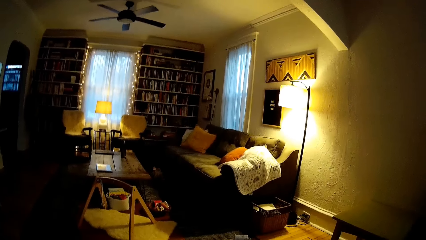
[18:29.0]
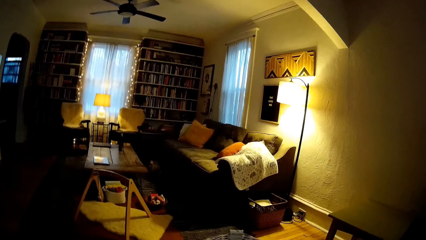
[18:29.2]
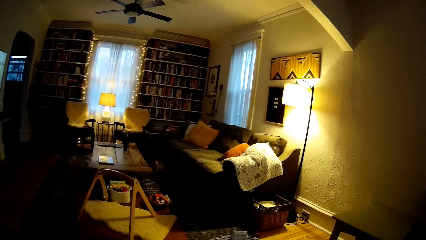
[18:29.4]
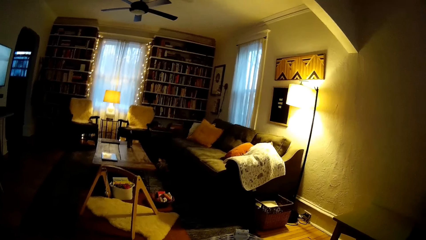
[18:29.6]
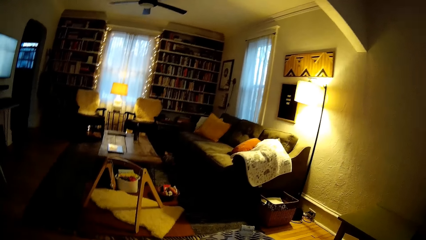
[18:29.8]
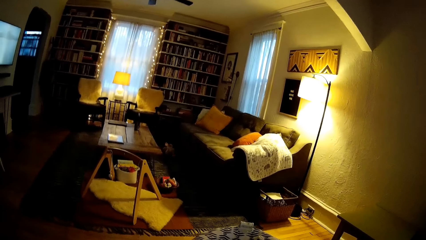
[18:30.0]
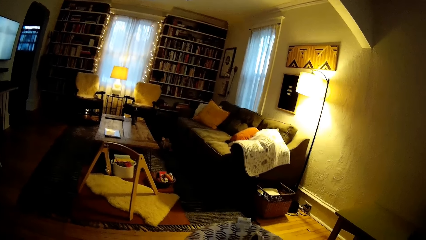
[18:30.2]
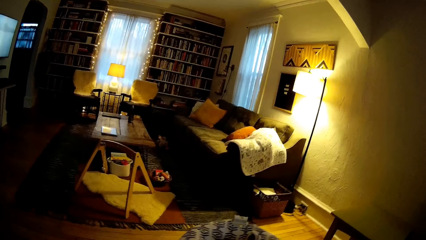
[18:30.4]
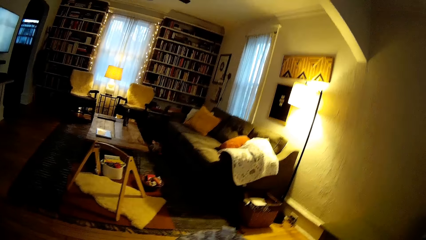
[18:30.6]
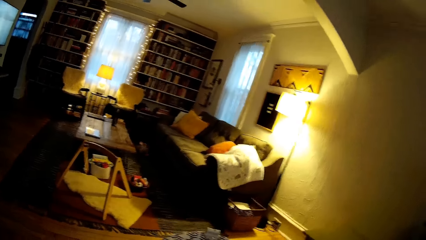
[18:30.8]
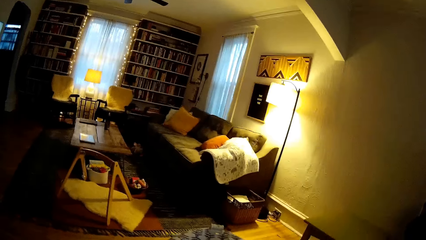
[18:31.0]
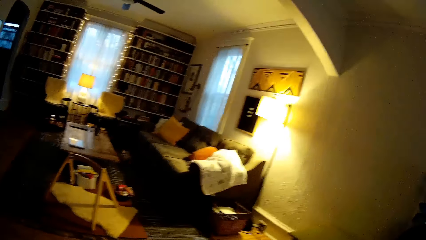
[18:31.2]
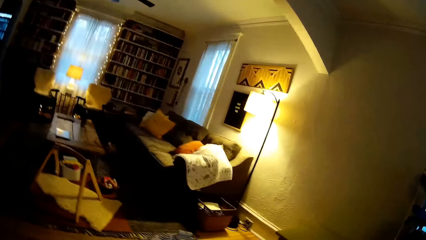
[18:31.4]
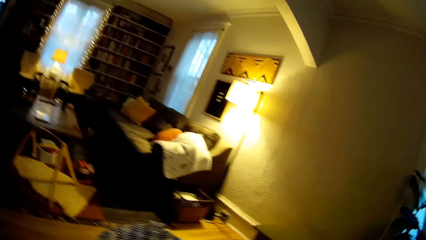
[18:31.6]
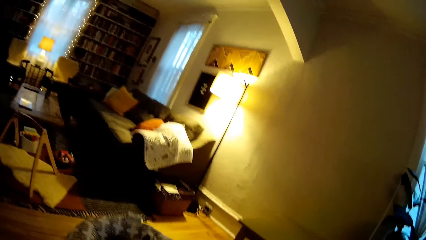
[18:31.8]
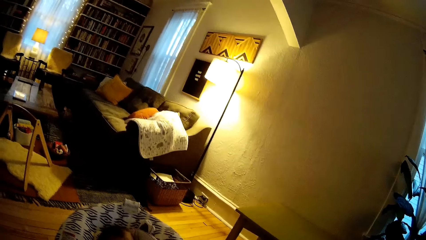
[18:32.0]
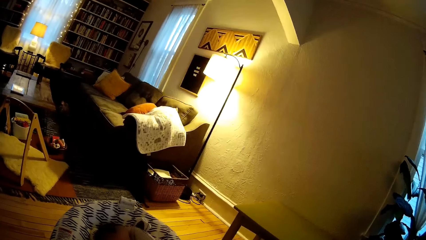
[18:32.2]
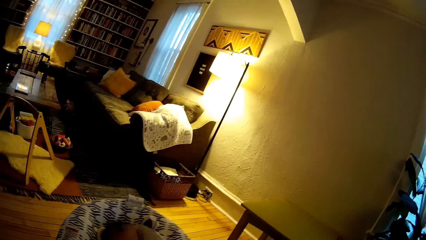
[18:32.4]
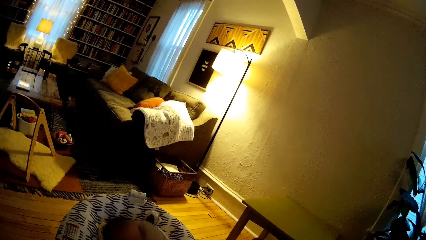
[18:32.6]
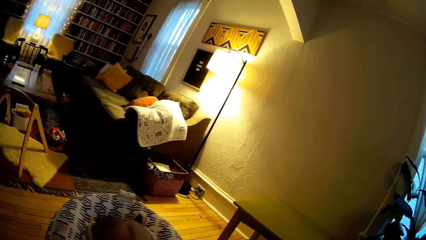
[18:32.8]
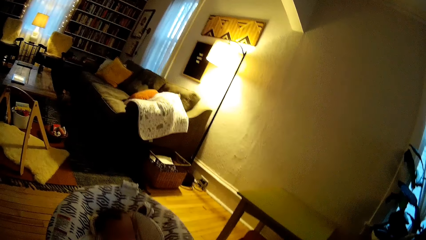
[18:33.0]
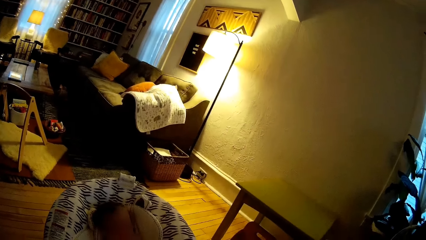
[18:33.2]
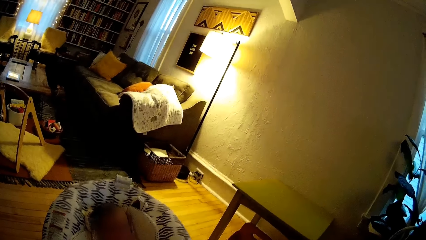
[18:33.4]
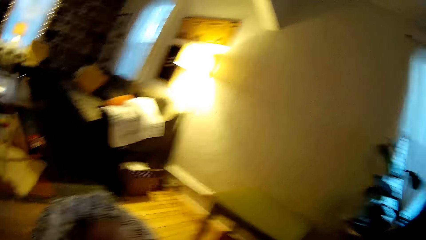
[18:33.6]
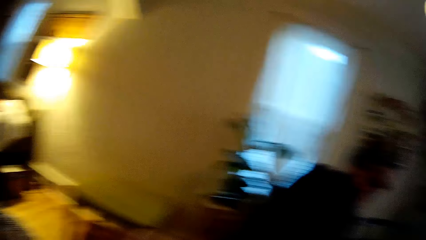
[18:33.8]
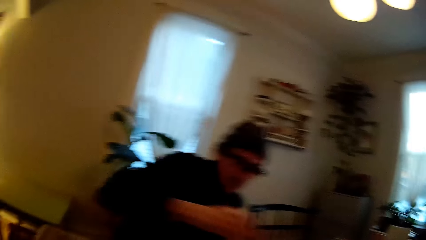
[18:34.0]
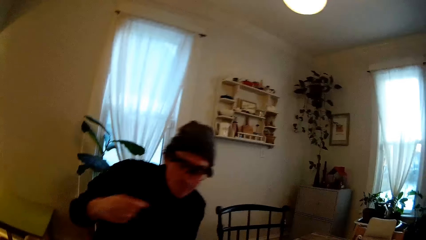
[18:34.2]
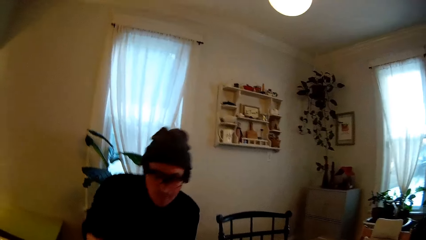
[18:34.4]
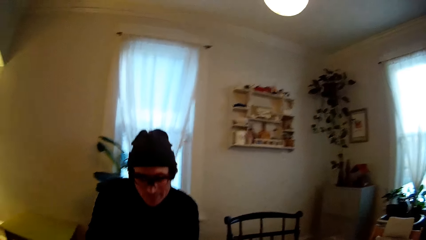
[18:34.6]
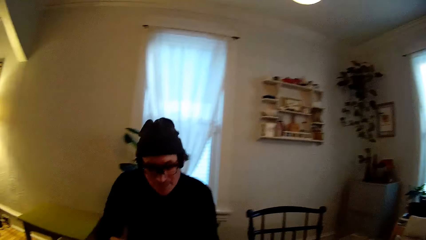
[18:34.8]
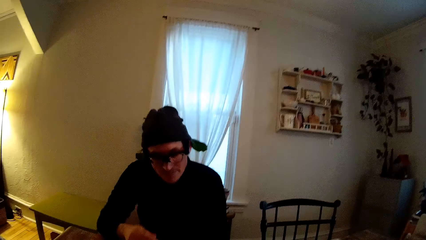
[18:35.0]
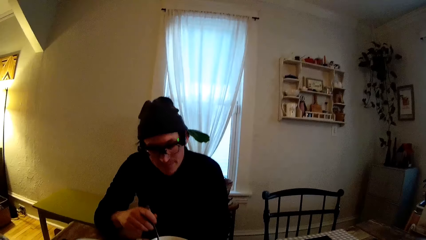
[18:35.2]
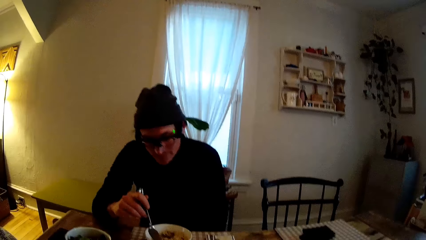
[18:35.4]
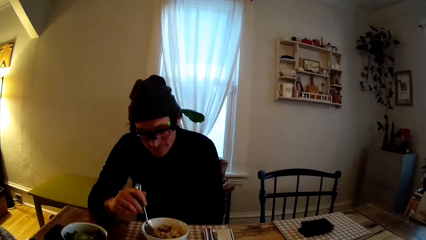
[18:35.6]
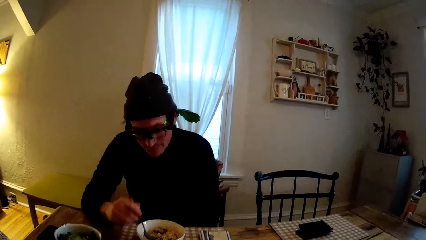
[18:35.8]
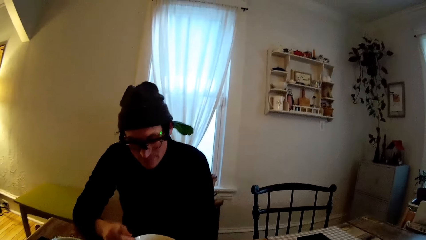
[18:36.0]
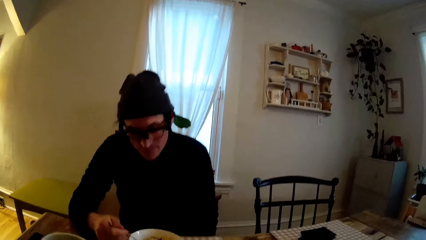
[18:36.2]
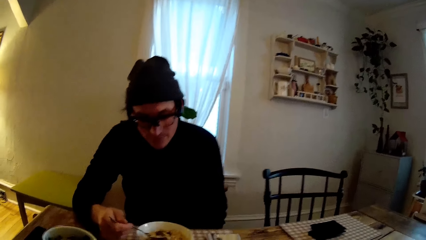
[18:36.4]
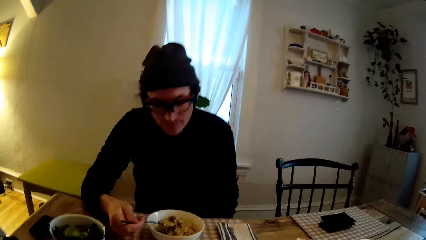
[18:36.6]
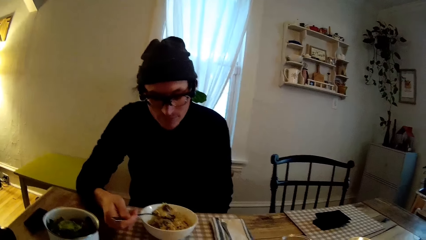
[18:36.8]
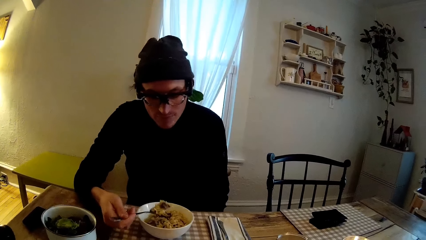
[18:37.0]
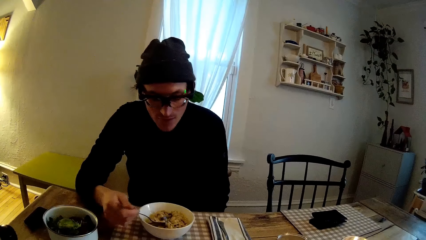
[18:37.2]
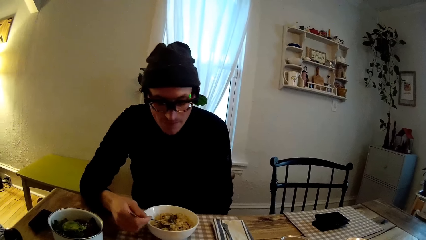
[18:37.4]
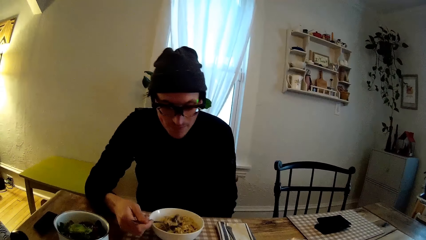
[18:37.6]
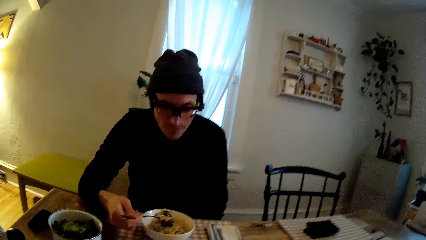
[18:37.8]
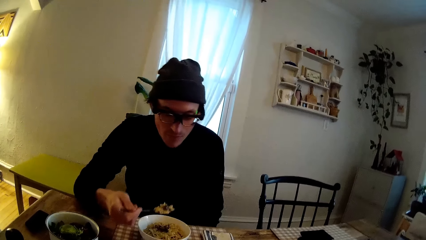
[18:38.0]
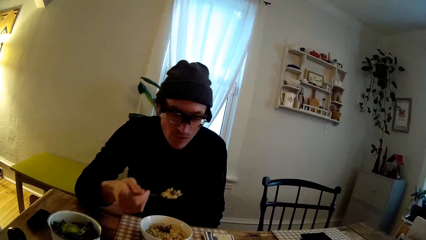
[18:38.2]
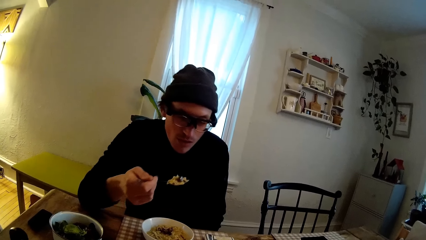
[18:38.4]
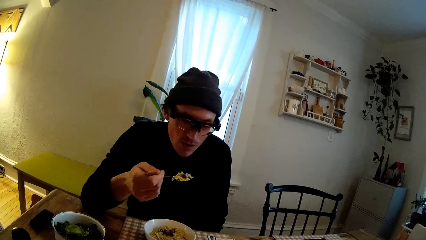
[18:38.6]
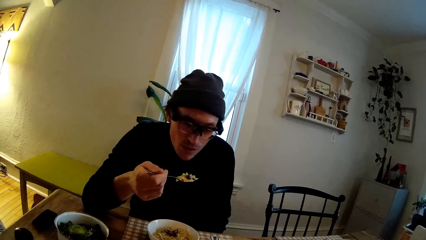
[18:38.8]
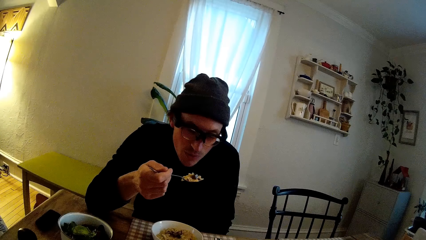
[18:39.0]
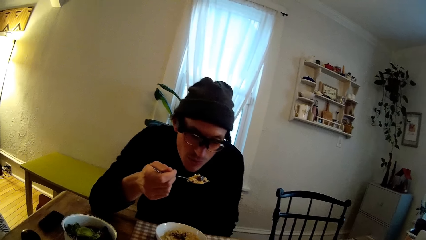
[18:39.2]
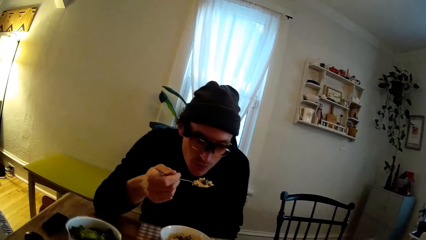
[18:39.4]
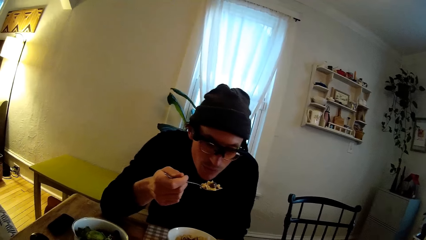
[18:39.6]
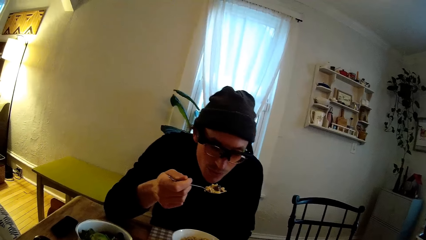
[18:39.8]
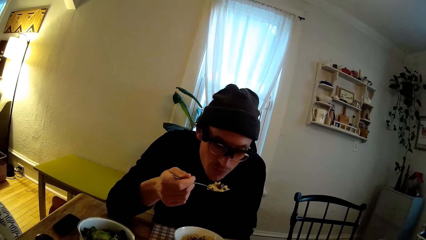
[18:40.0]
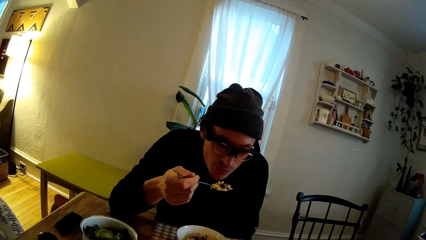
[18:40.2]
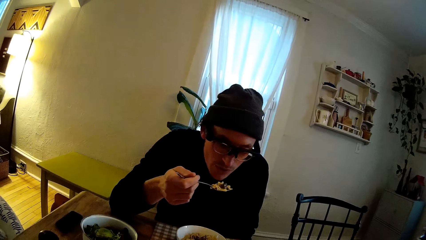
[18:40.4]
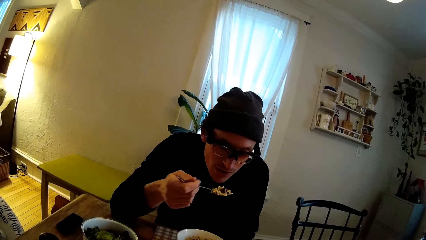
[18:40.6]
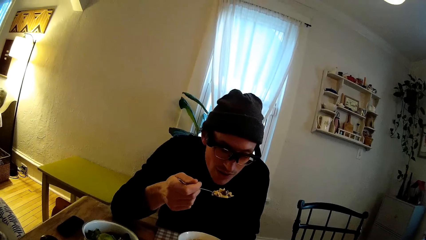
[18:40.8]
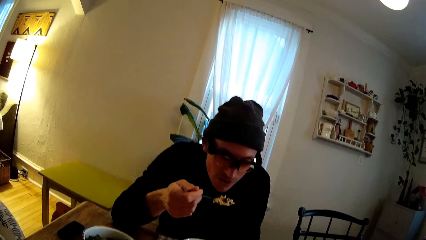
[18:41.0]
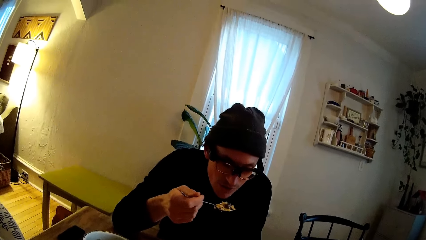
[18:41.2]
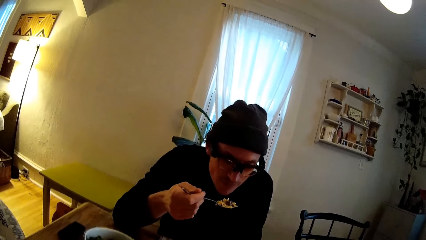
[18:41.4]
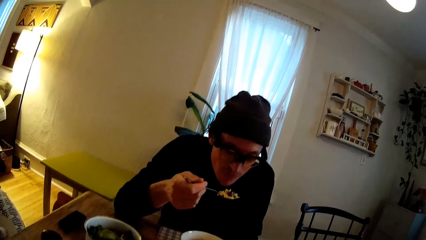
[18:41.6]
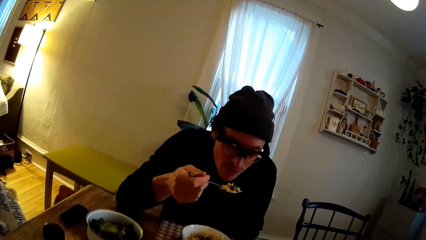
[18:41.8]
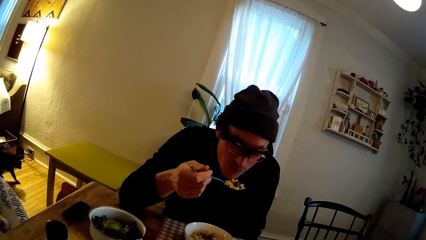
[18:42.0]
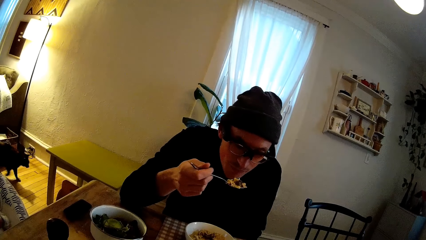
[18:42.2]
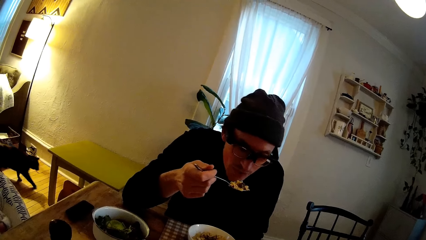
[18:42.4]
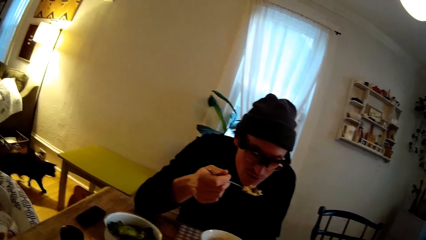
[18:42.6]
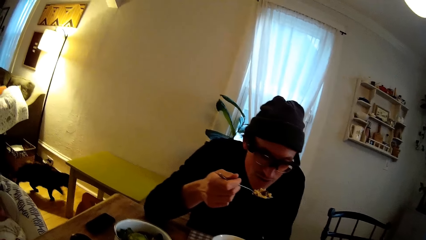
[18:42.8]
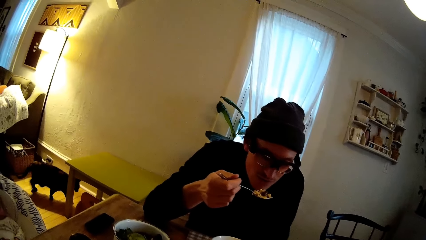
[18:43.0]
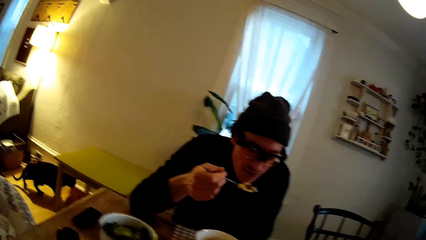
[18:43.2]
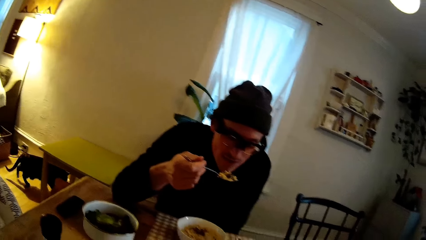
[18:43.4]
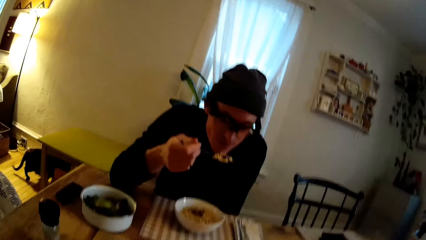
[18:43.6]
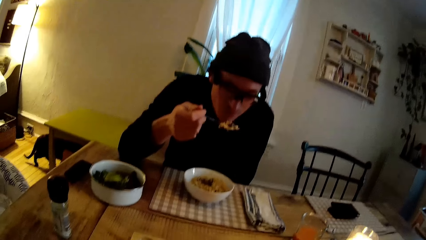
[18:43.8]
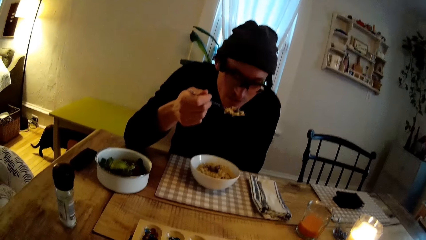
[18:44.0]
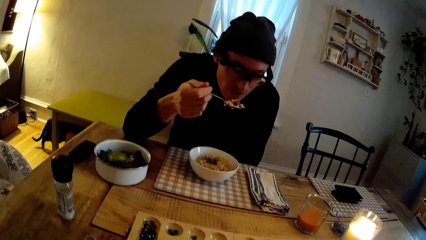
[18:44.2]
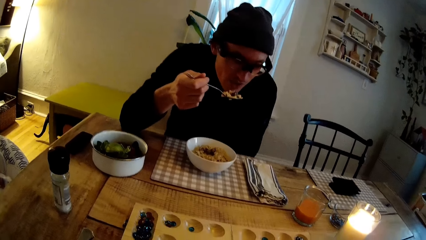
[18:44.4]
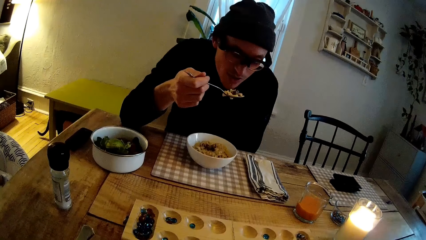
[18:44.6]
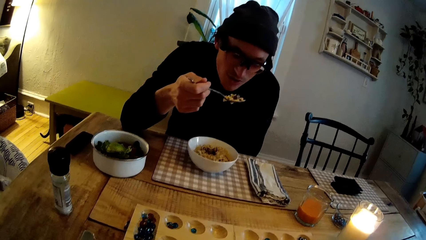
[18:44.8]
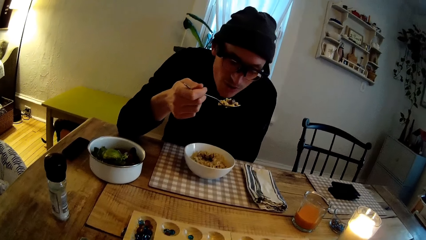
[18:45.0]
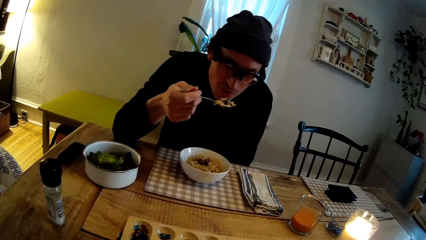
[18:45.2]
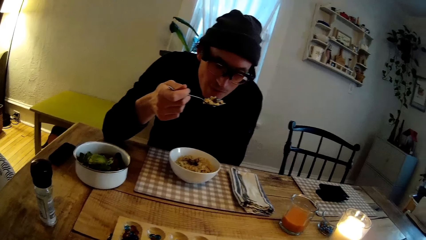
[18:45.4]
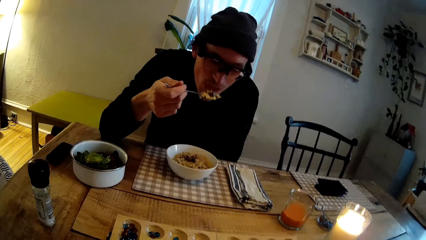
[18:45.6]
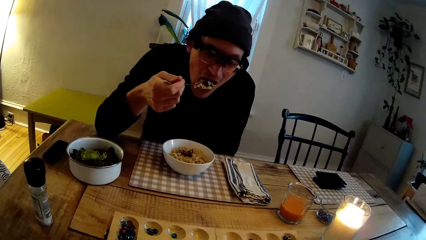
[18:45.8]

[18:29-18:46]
The camera wearer talks to a baby. The baby sits on a rocker chair. A man moves his hand. The man takes pasta from the bowl with the spoon in his right hand. The man blows on the pasta. The camera wearer interacts with the man.
